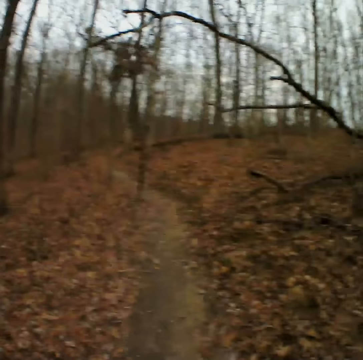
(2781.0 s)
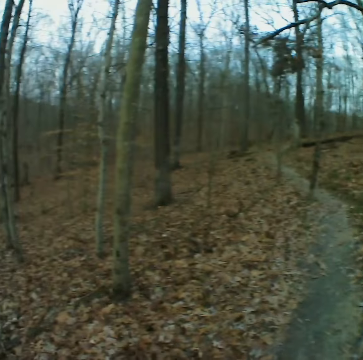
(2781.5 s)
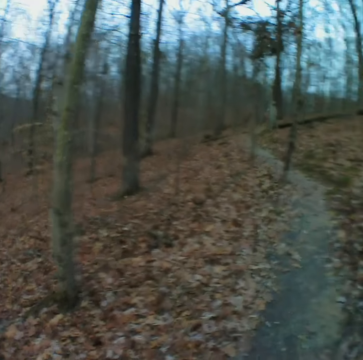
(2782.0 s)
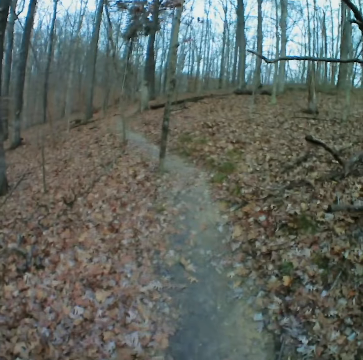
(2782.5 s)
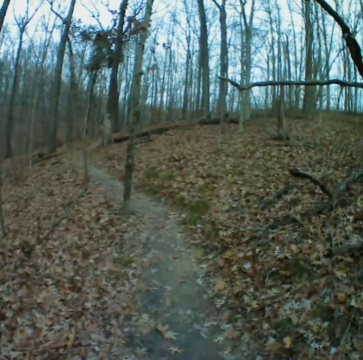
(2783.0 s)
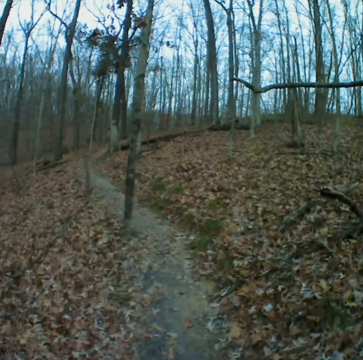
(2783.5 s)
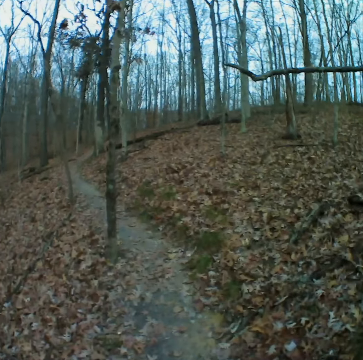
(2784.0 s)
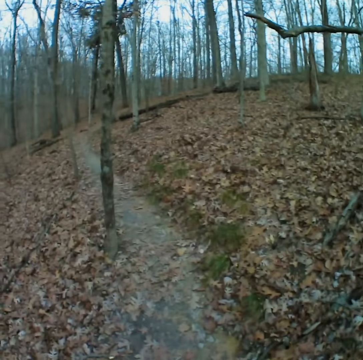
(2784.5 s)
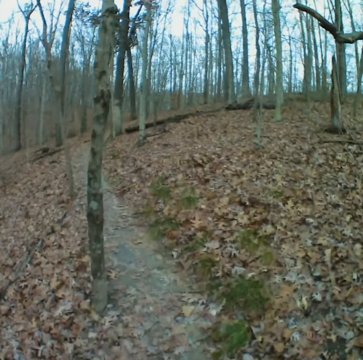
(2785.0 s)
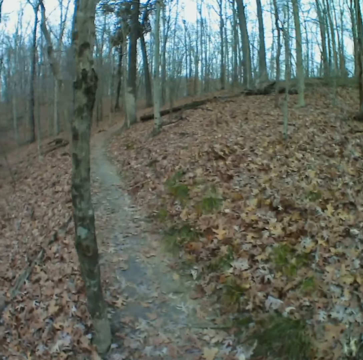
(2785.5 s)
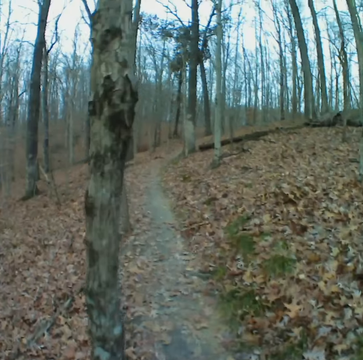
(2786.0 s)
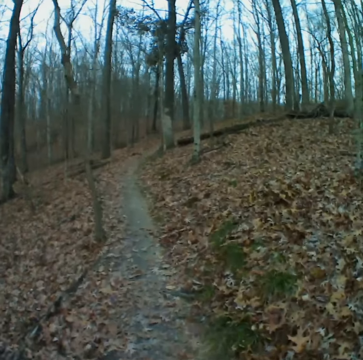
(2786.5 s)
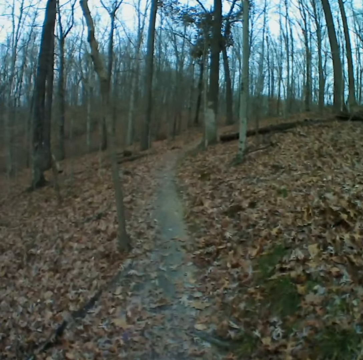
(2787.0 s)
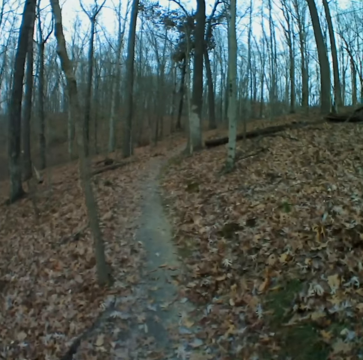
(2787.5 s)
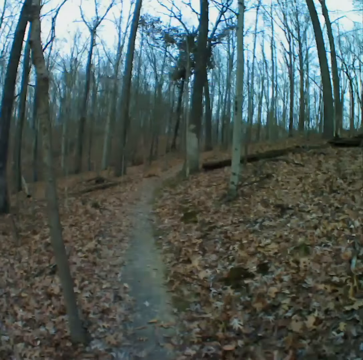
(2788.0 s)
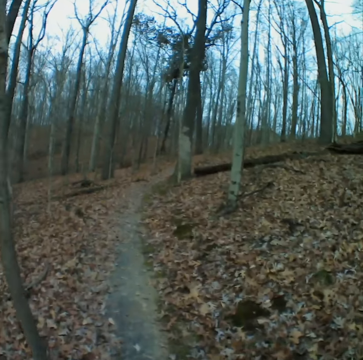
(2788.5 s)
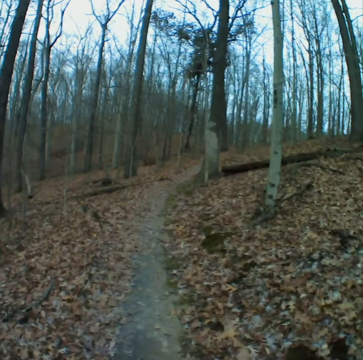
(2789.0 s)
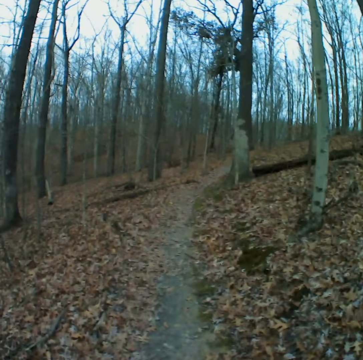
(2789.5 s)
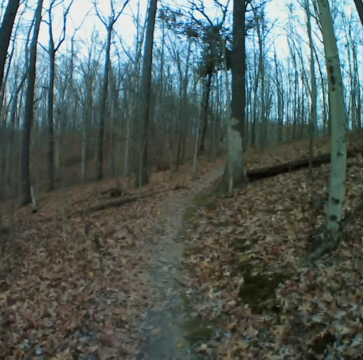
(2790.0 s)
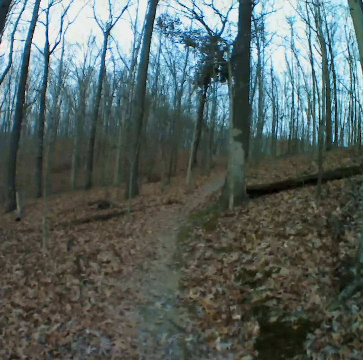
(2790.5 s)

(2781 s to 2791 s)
The camera wearer walks on the path. They stare forward.

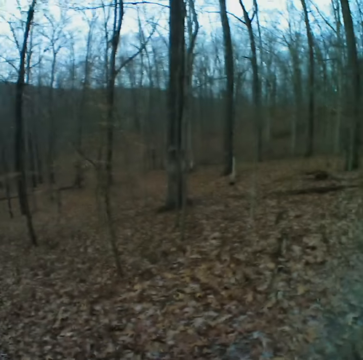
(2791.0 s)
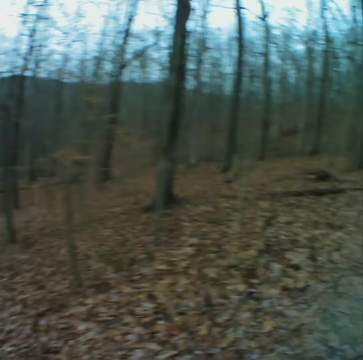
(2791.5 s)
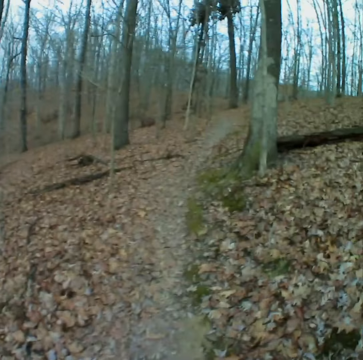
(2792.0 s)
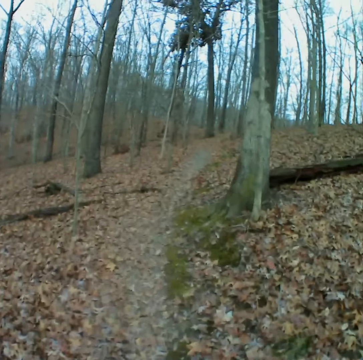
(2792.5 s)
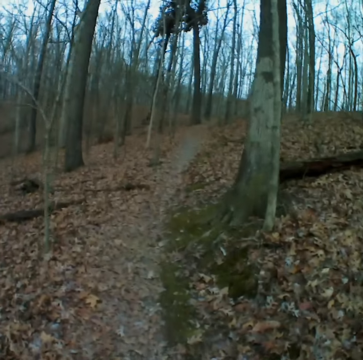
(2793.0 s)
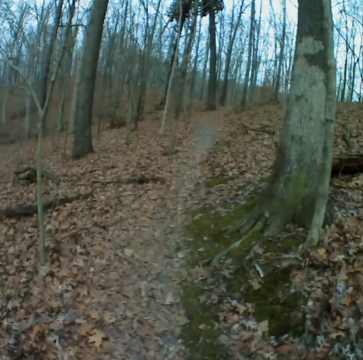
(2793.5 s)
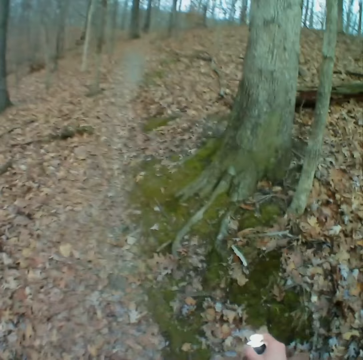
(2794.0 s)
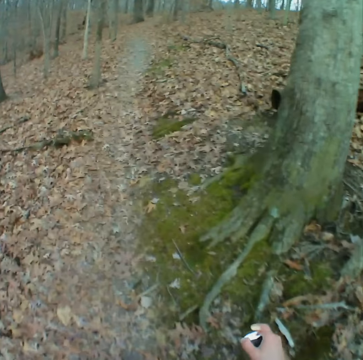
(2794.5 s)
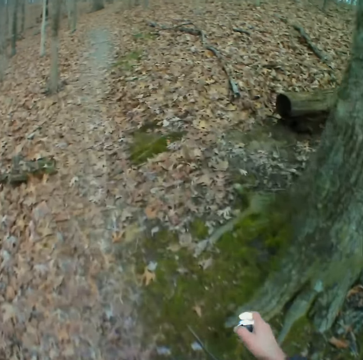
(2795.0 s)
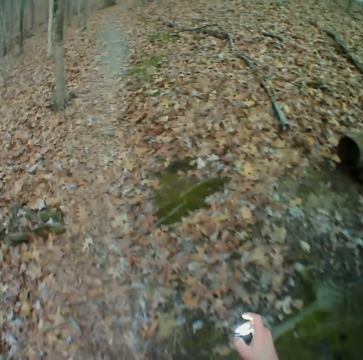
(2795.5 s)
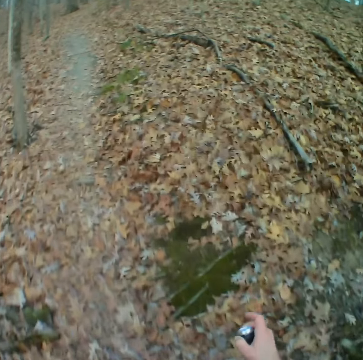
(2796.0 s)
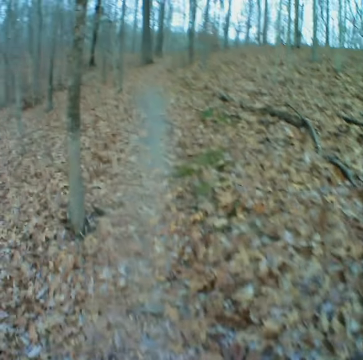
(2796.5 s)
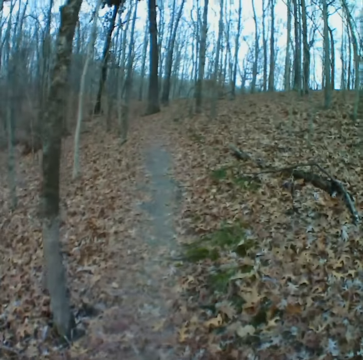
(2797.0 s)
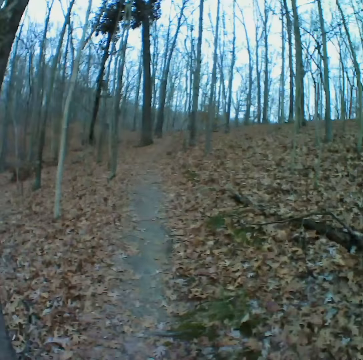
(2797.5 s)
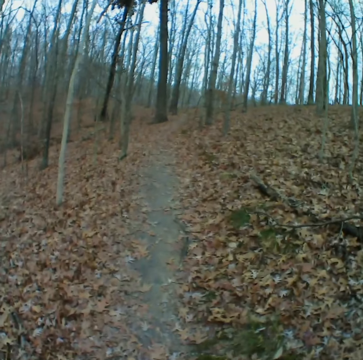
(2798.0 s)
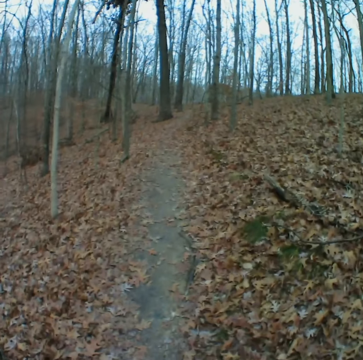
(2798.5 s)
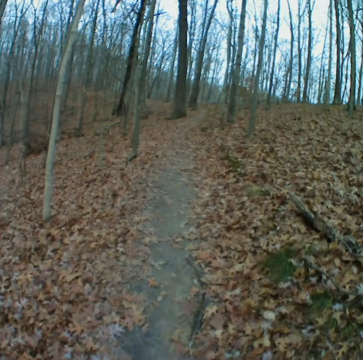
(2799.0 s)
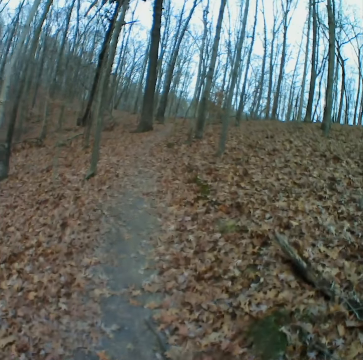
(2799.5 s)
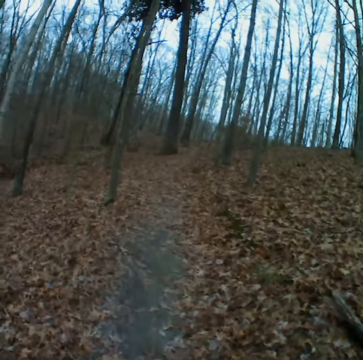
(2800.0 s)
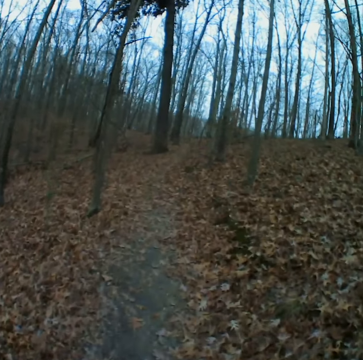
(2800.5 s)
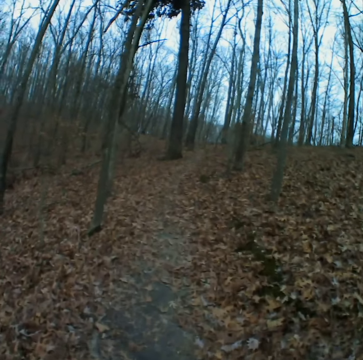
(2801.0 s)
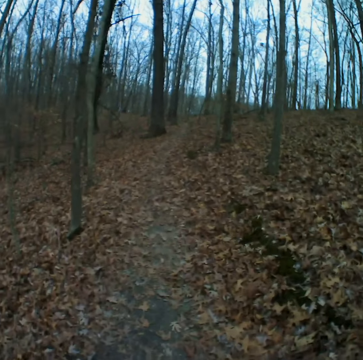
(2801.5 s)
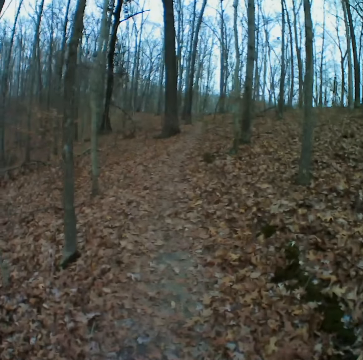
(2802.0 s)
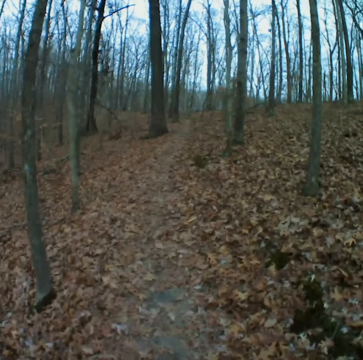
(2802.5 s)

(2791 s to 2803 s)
The camera wearer looks around. They stare forward. They light up a torch. They stare forward.

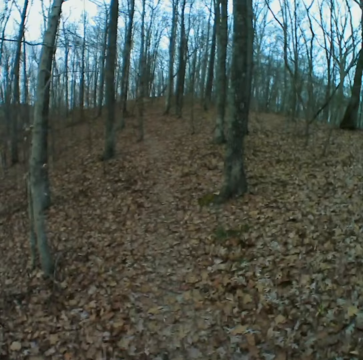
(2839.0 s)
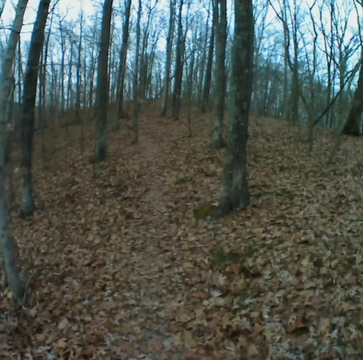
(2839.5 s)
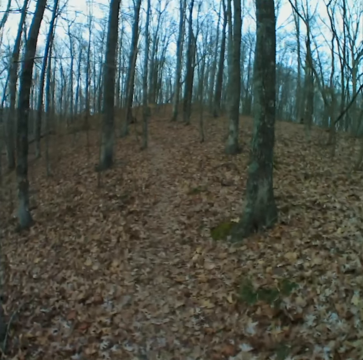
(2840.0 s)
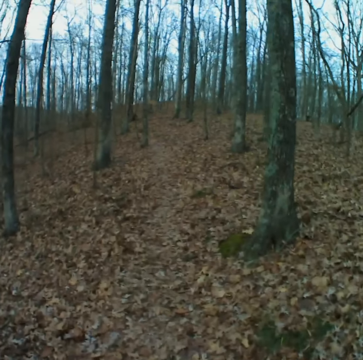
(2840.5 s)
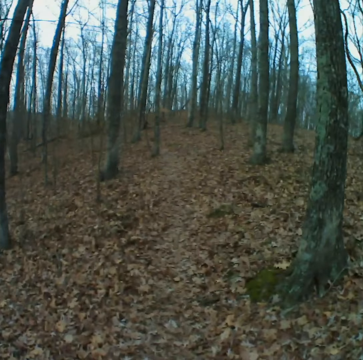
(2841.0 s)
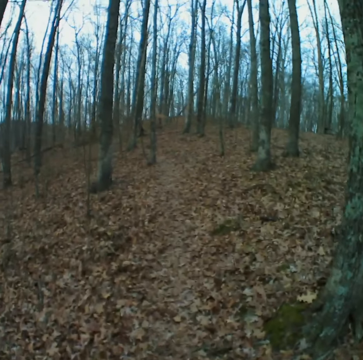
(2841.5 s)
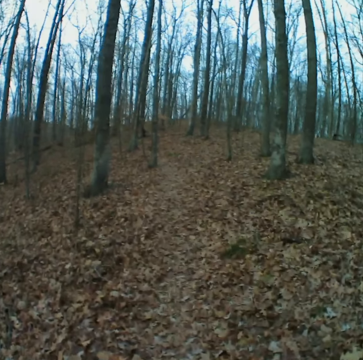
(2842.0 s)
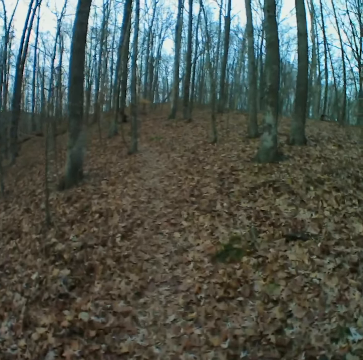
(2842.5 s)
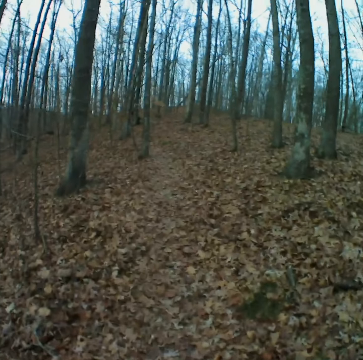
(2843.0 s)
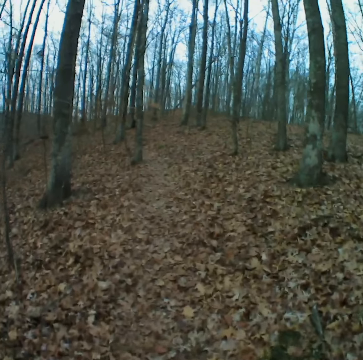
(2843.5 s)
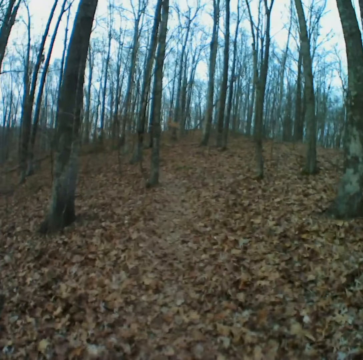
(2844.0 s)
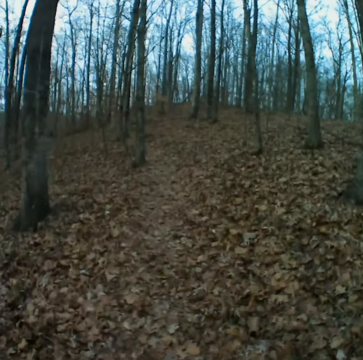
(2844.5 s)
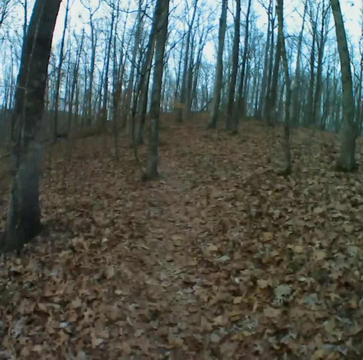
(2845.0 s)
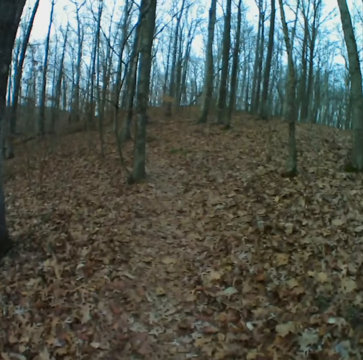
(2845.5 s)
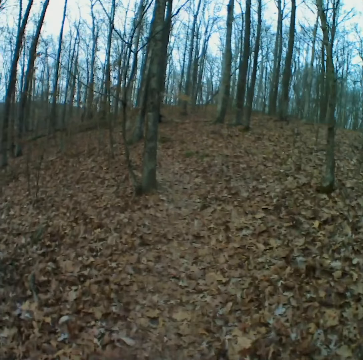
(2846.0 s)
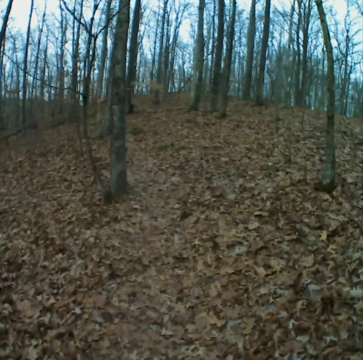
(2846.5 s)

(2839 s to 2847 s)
The camera wearer walks forward.

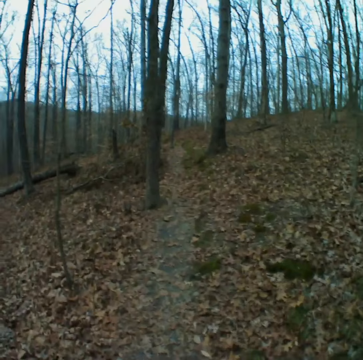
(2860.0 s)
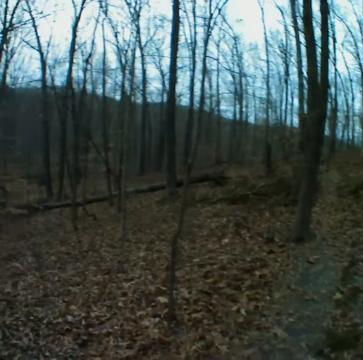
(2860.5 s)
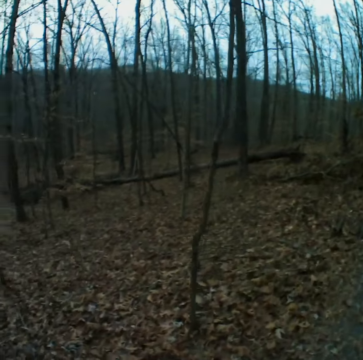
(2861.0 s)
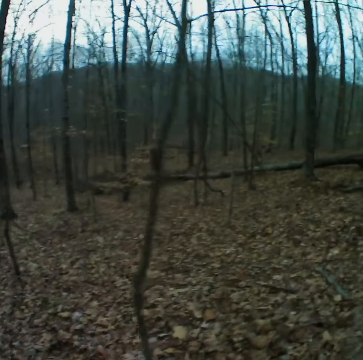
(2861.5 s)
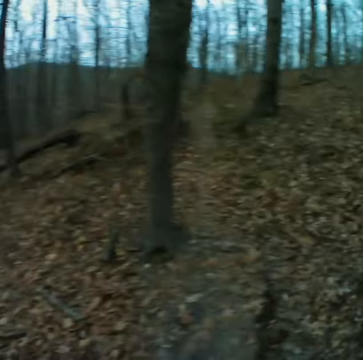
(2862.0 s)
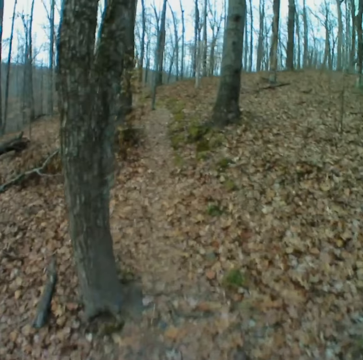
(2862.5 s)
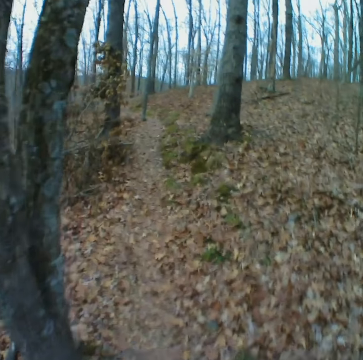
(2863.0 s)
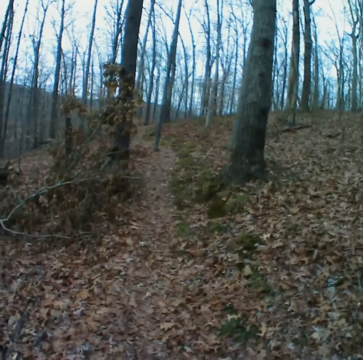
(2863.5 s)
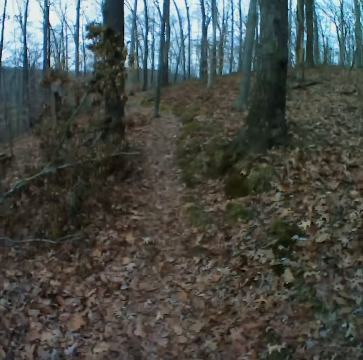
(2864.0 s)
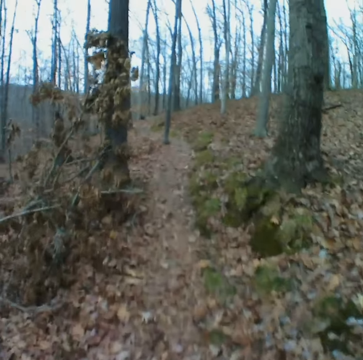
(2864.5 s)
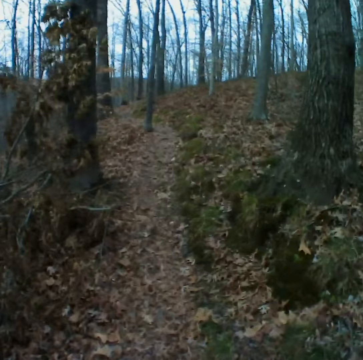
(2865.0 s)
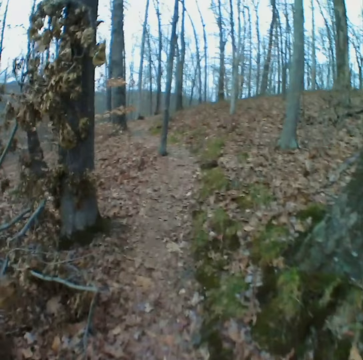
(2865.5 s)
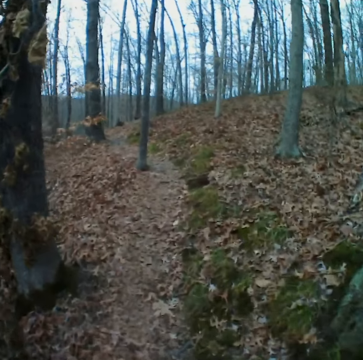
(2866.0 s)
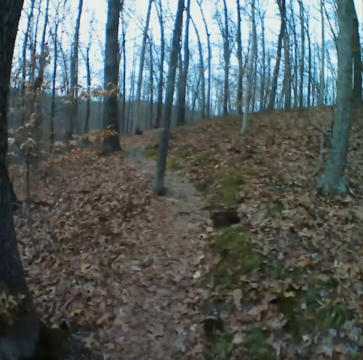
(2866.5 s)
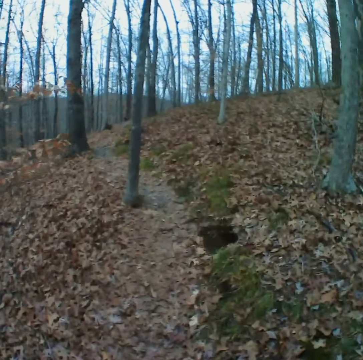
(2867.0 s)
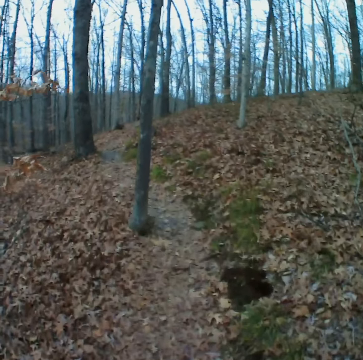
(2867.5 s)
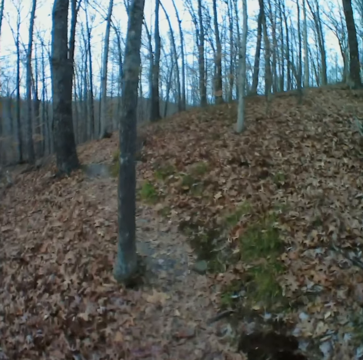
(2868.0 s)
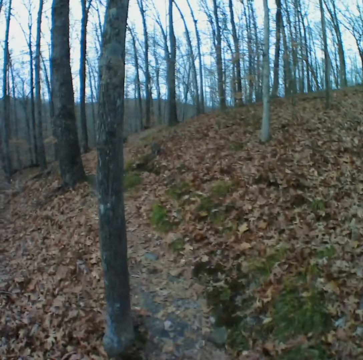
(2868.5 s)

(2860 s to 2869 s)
The camera wearer looks around. They stare forward. They walk forward.
